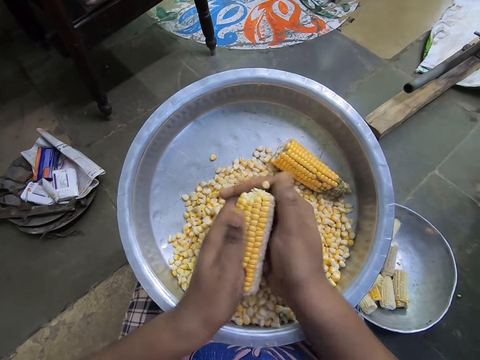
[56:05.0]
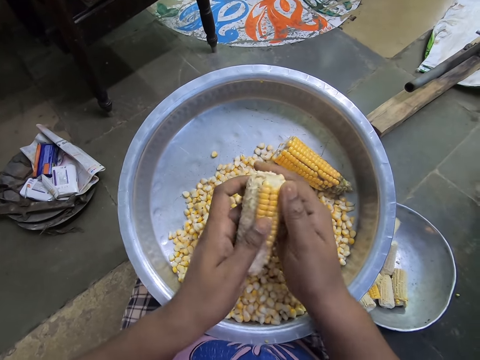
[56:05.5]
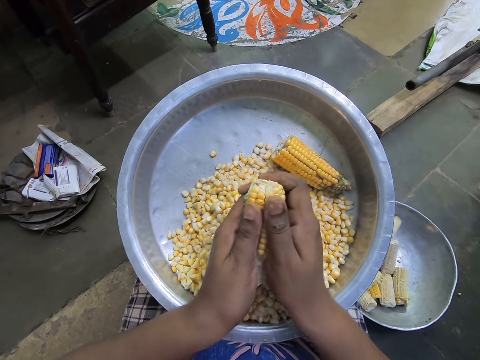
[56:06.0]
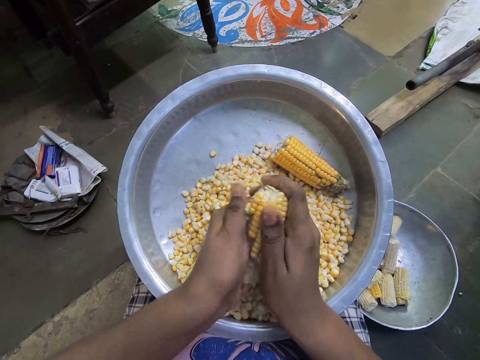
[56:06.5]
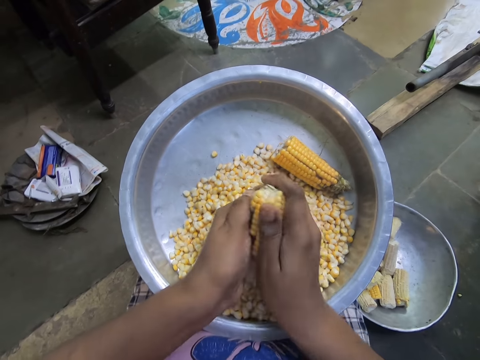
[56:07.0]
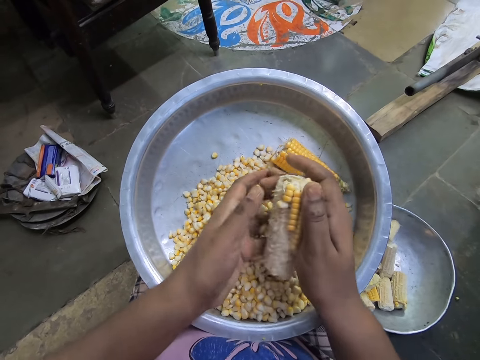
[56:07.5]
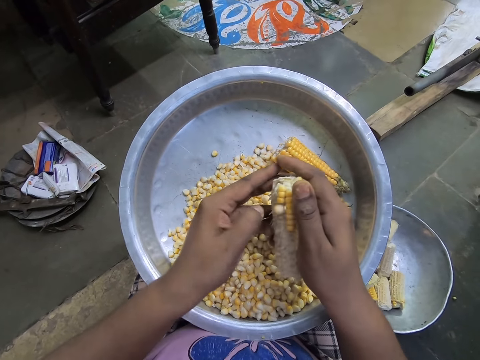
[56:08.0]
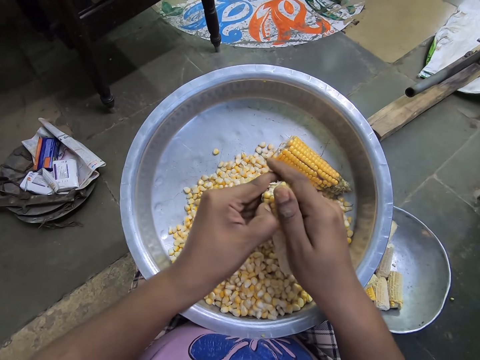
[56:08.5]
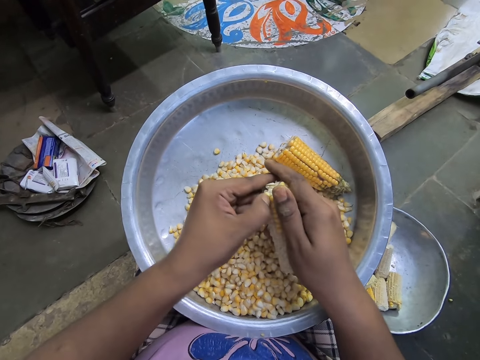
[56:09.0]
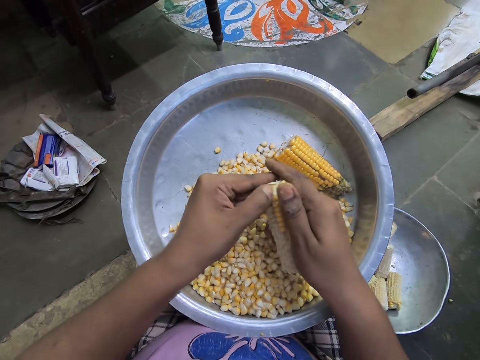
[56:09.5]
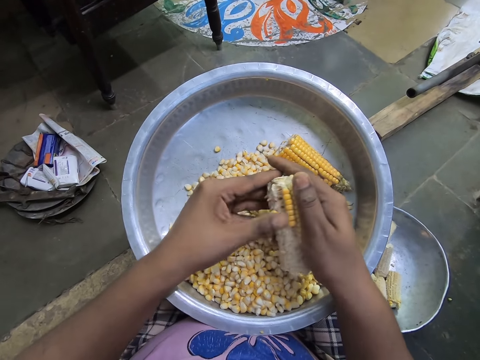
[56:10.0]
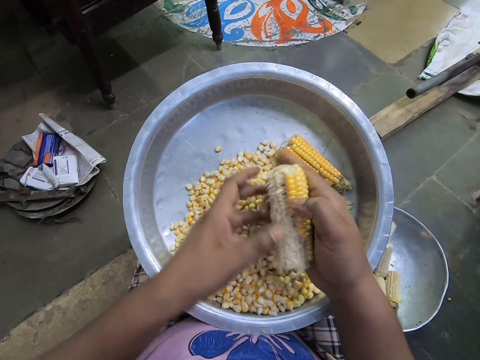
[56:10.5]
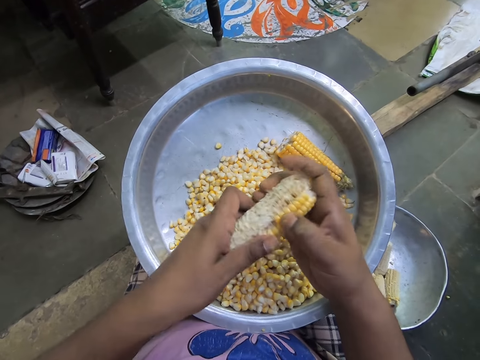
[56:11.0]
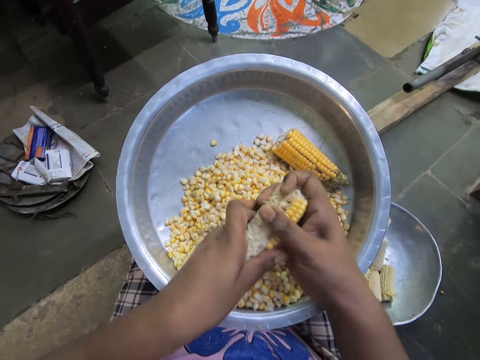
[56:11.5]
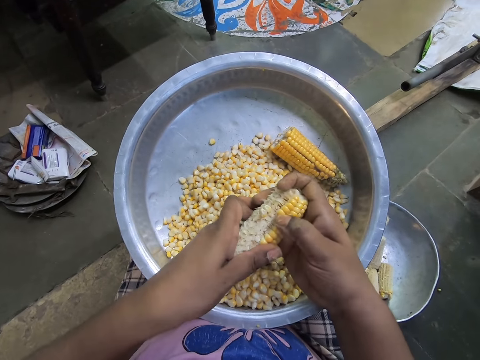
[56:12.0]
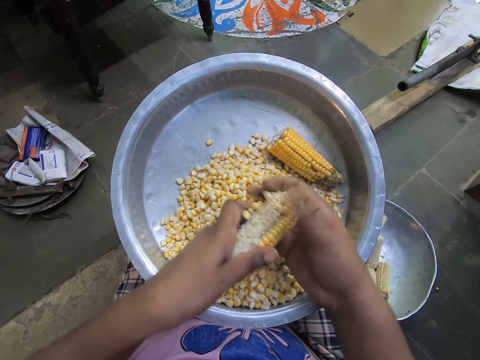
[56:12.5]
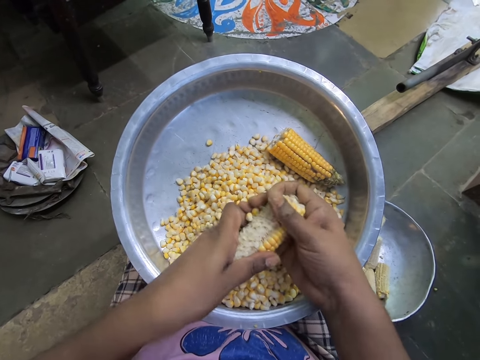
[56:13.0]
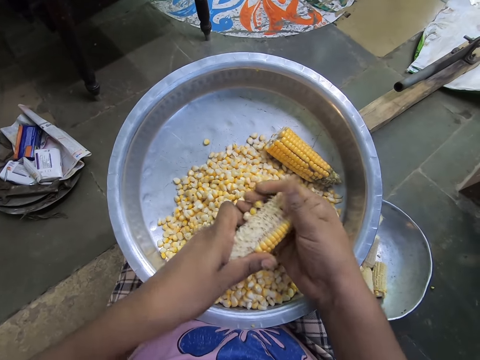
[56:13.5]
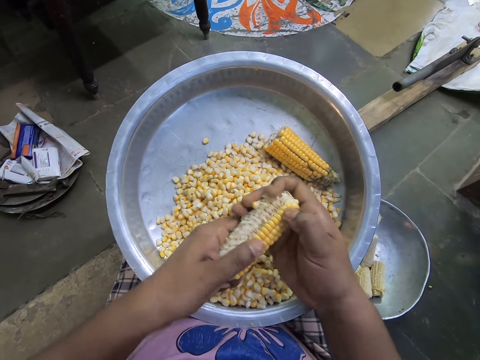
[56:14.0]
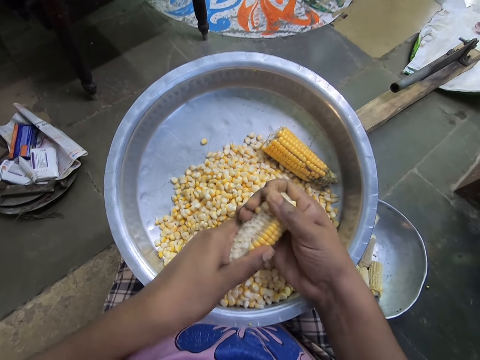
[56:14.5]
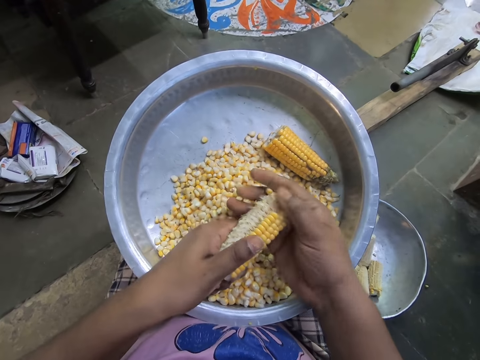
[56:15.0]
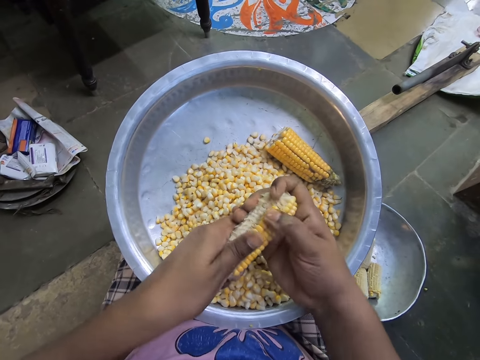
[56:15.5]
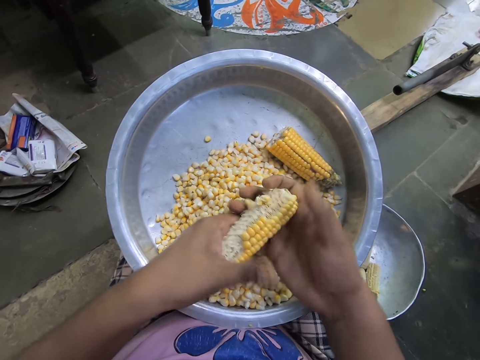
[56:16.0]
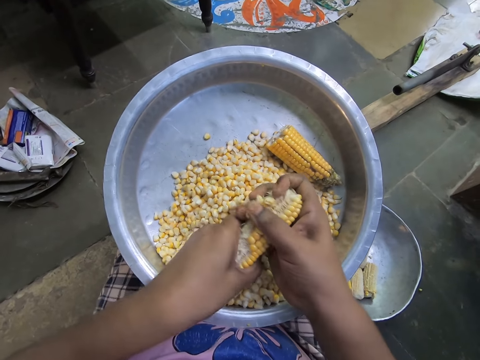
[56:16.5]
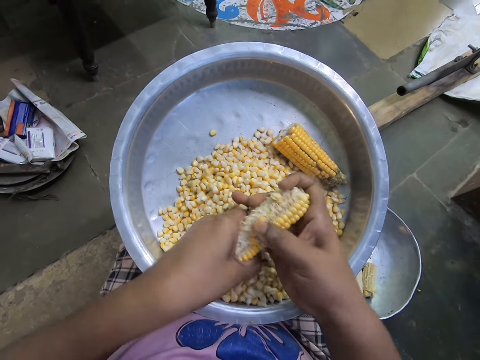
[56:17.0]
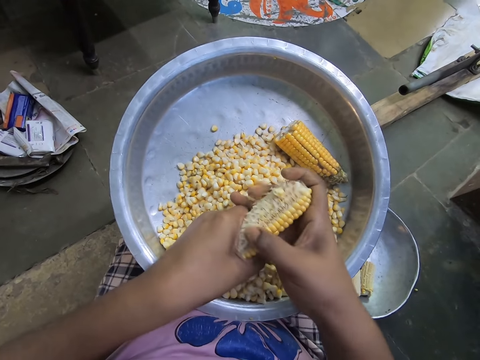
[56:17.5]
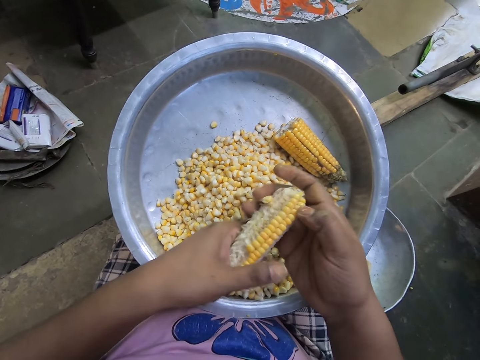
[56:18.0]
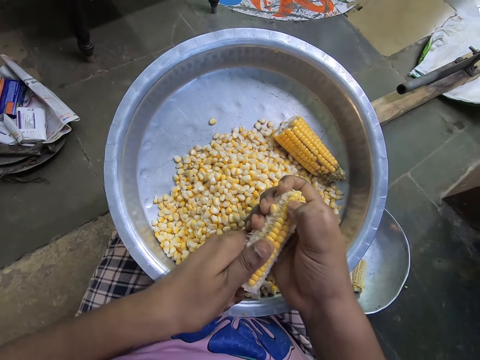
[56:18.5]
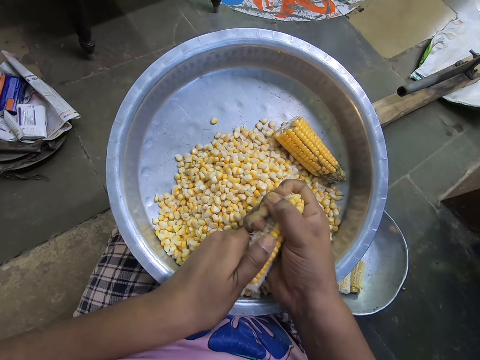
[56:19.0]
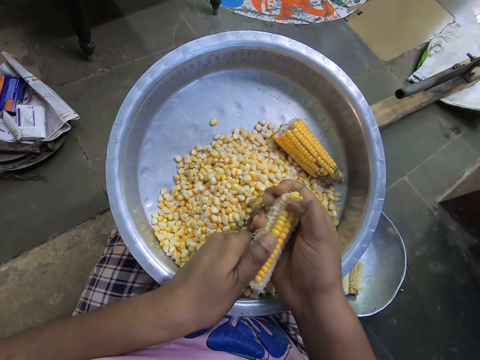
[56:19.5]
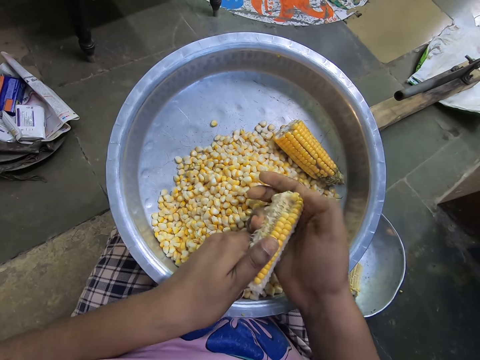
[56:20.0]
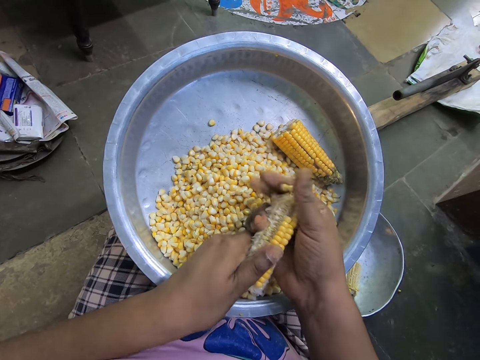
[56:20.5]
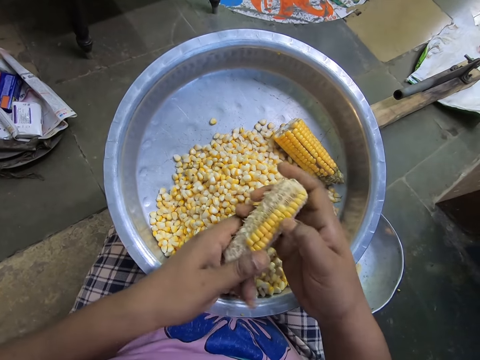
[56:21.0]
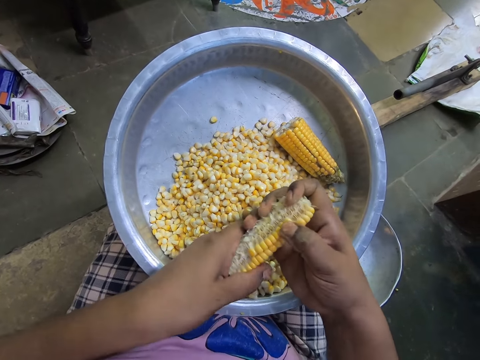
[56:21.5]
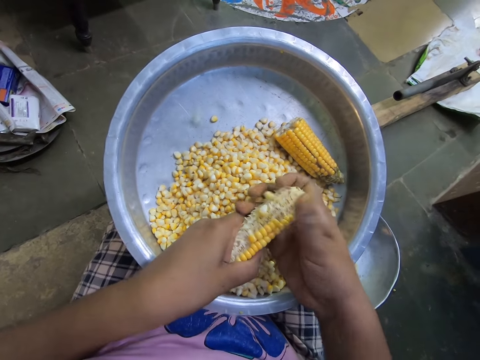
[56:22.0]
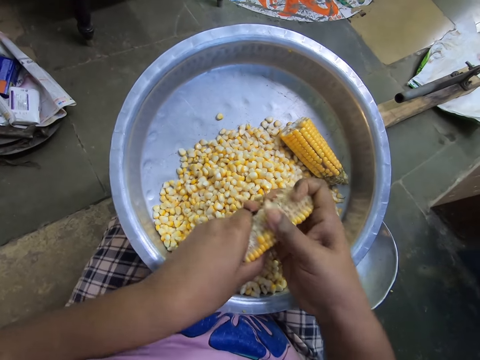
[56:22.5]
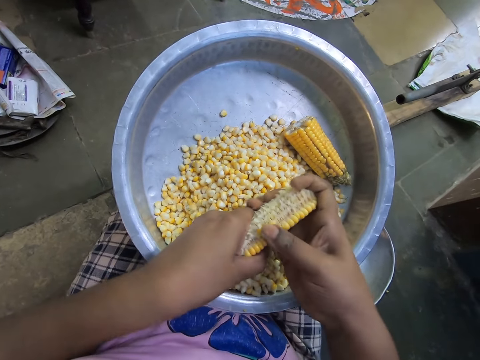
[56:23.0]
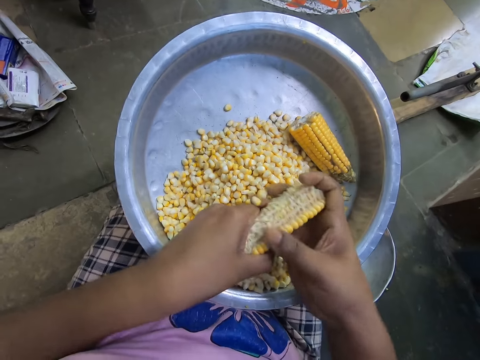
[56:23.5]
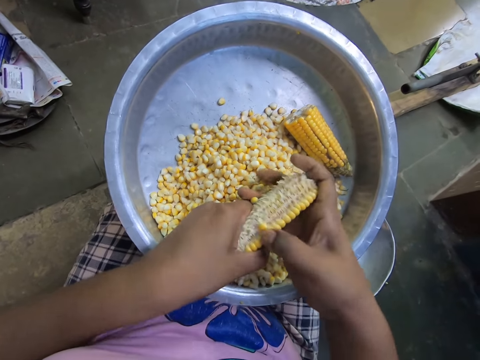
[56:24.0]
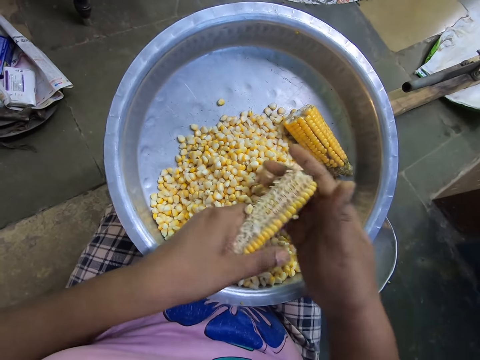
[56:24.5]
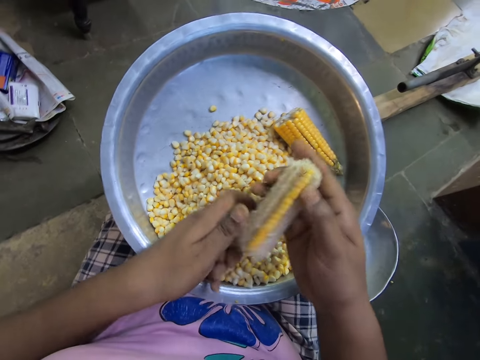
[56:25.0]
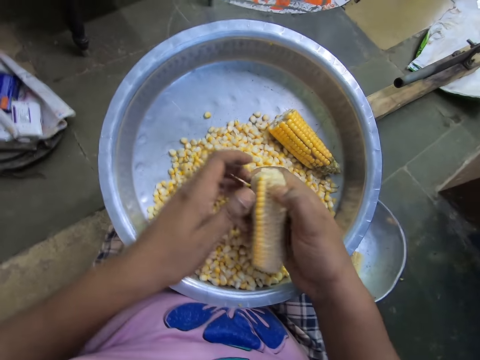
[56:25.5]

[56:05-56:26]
The camera wearer removes corn kernels from the corn cob over the steel bowl with her right hand. She adjusts the corn cob with both hands. She removes corn kernels from the corn cob over the steel bowl with her left hand. She holds the corn cob with her right hand. She holds the corn cob with both hands. She adjusts the corn cob with both hands. She removes corn kernels from the corn cob over the steel bowl with her right hand. She shucks the maize cob repeatedly. She holds the corn cob with her right hand. She shucks the maize cob.

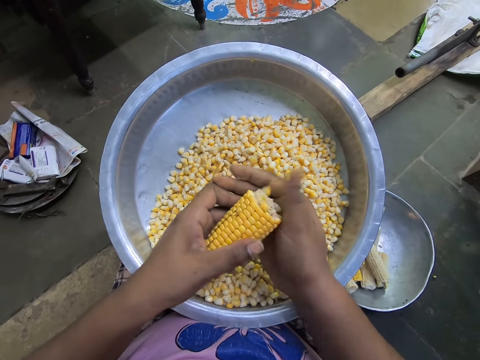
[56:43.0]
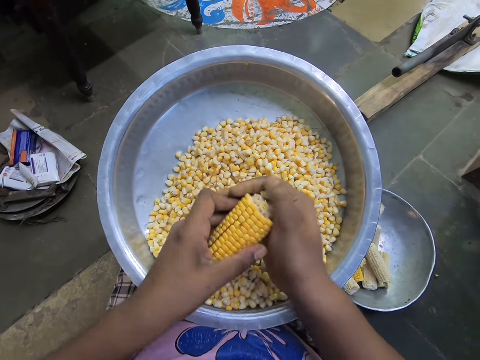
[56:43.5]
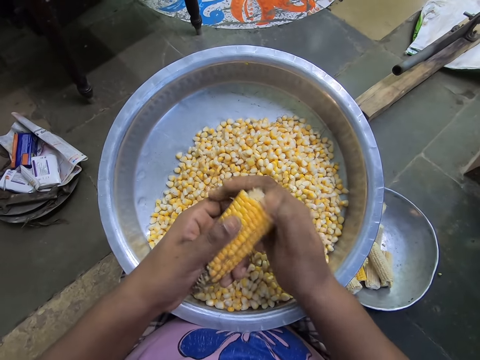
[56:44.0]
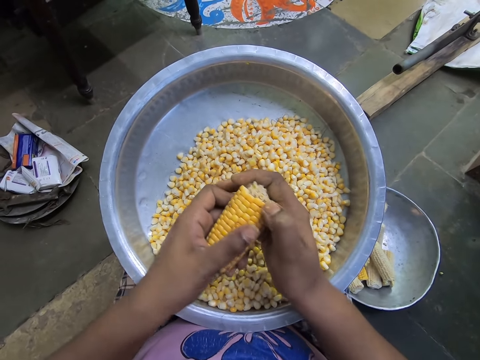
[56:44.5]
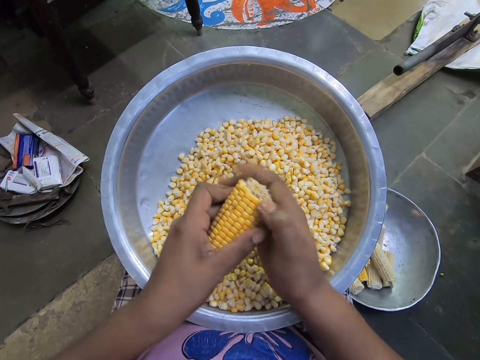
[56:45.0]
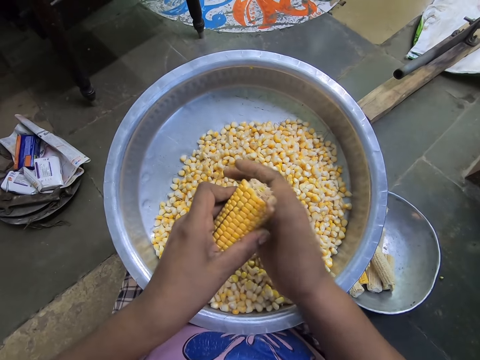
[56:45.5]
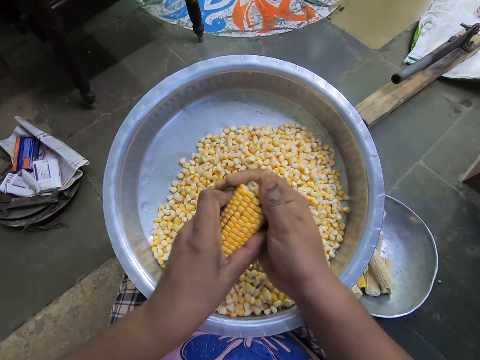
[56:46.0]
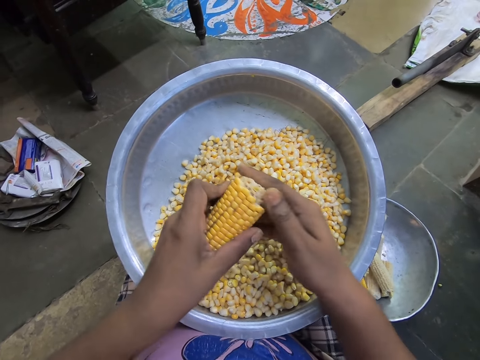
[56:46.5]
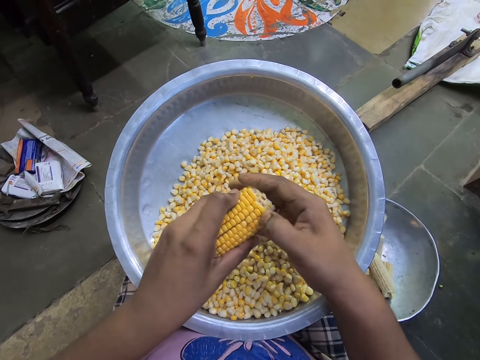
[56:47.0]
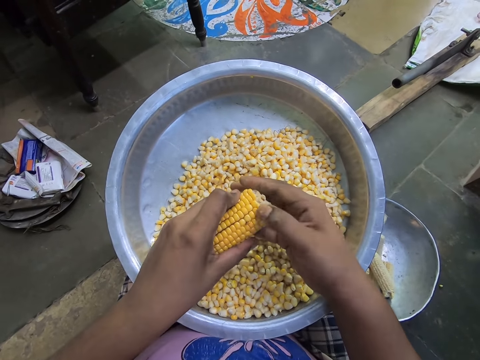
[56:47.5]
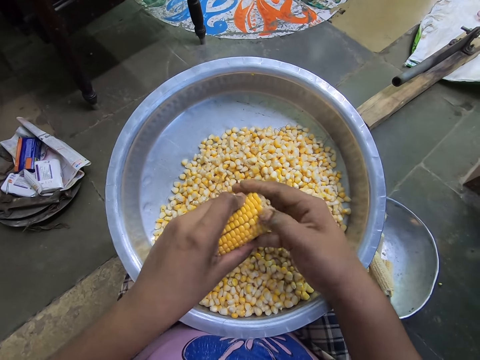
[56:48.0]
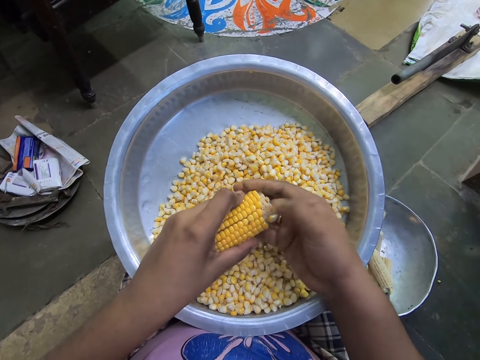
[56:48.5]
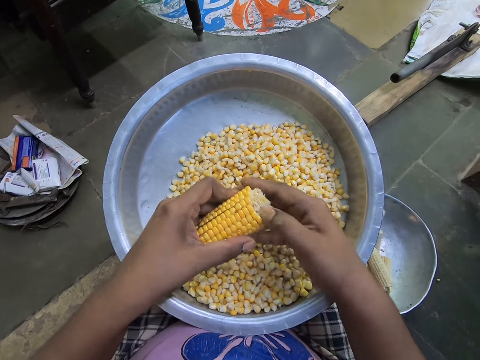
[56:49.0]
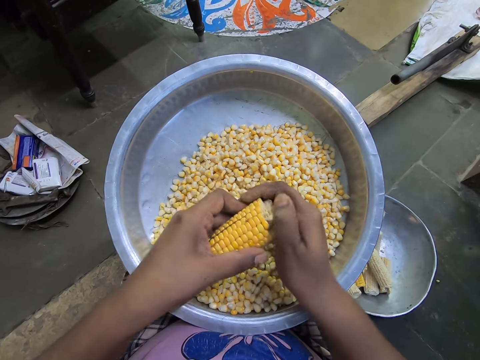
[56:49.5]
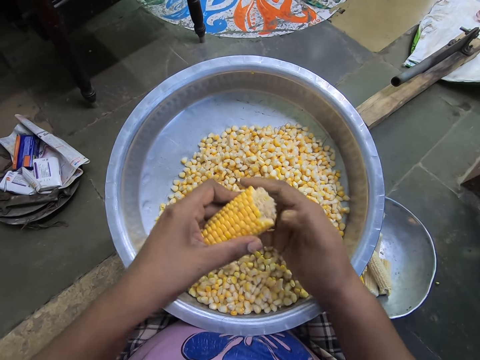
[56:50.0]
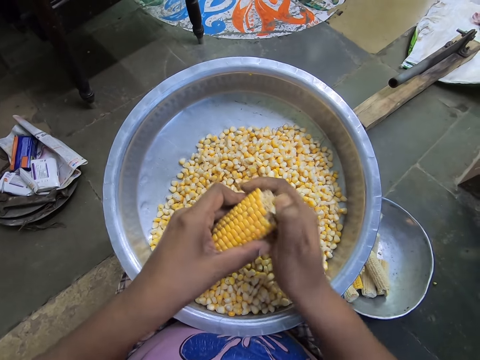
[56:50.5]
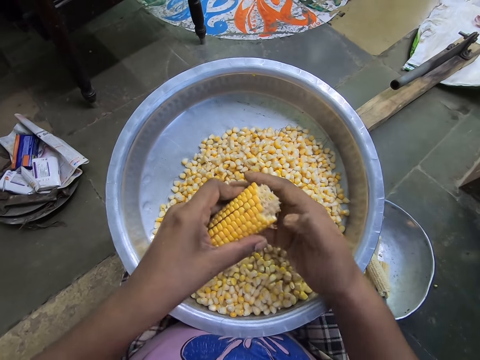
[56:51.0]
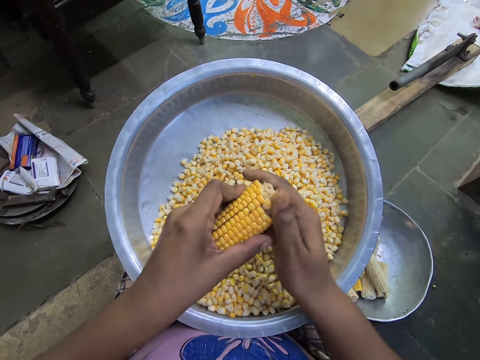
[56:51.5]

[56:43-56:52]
The camera wearer shucks the maize cob. They shuck the maize cob repeatedly.
